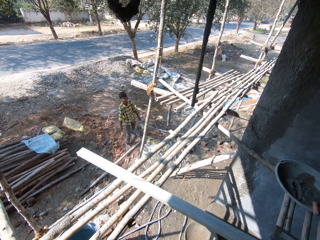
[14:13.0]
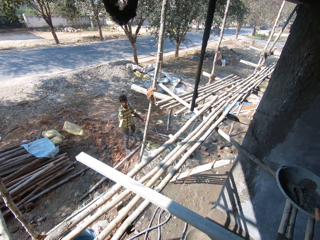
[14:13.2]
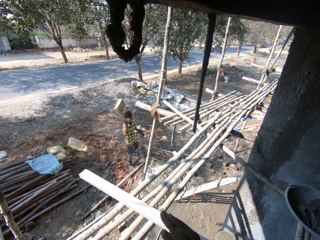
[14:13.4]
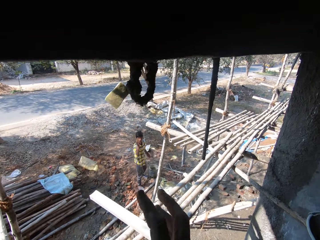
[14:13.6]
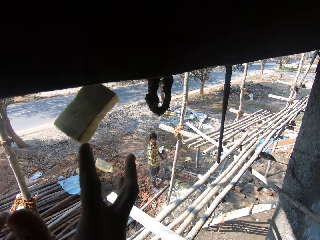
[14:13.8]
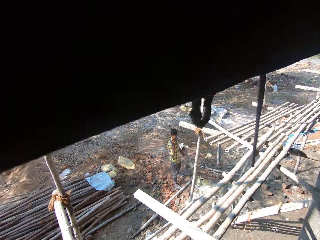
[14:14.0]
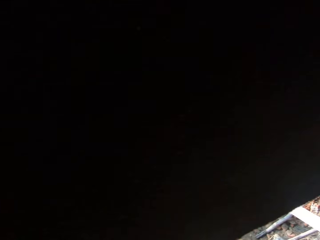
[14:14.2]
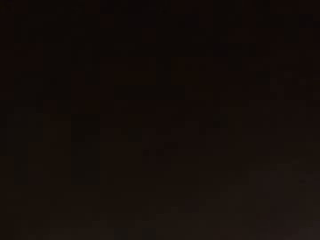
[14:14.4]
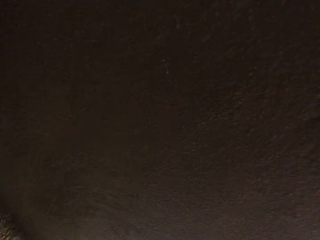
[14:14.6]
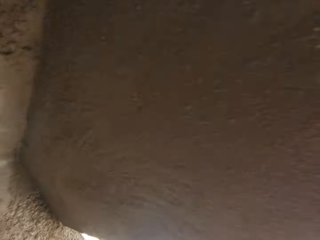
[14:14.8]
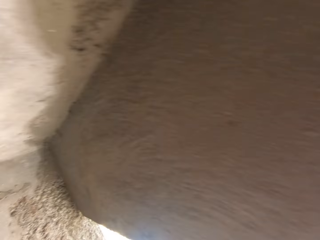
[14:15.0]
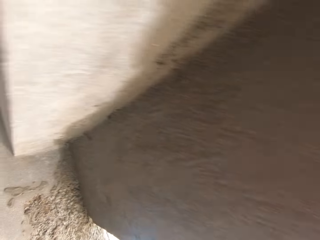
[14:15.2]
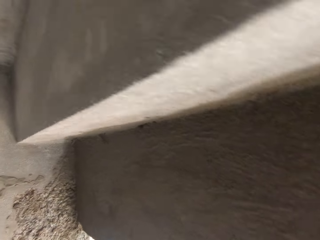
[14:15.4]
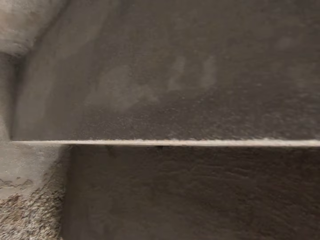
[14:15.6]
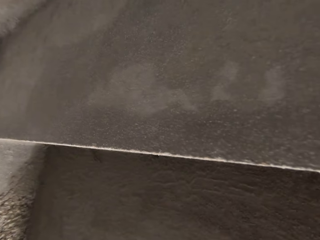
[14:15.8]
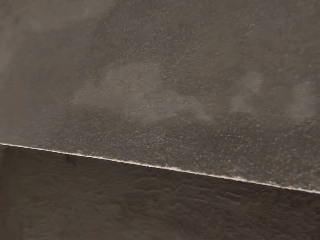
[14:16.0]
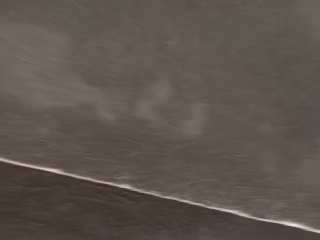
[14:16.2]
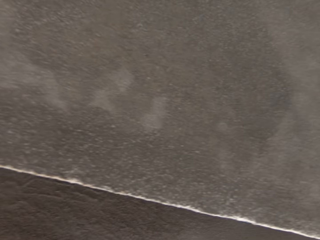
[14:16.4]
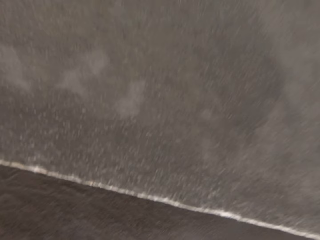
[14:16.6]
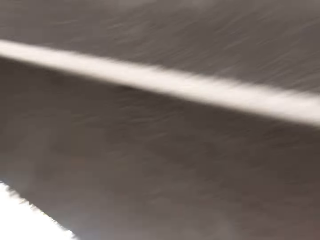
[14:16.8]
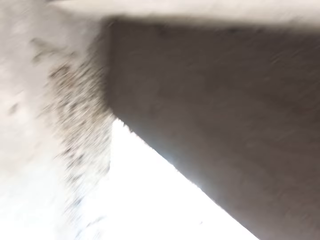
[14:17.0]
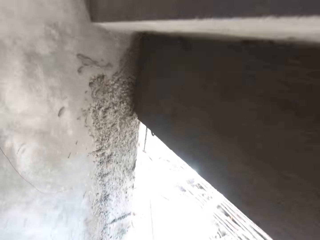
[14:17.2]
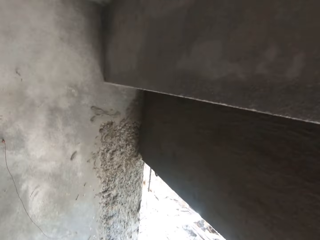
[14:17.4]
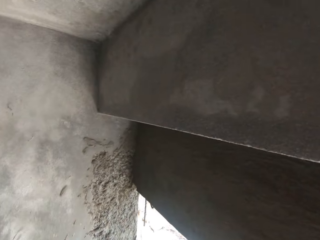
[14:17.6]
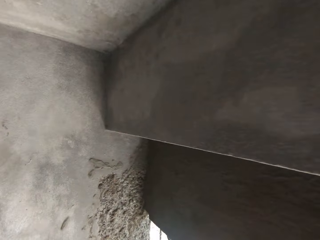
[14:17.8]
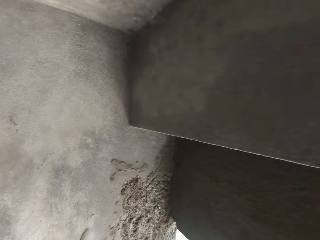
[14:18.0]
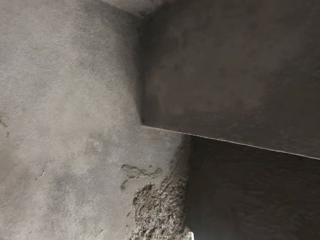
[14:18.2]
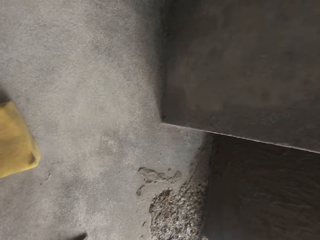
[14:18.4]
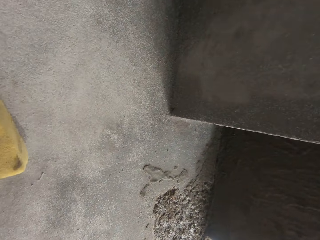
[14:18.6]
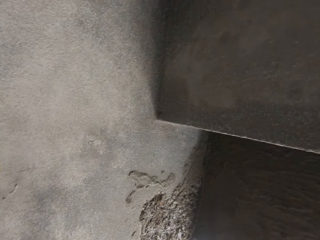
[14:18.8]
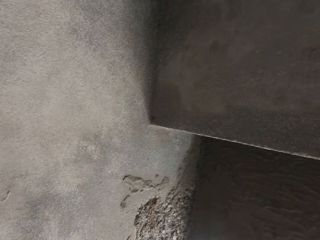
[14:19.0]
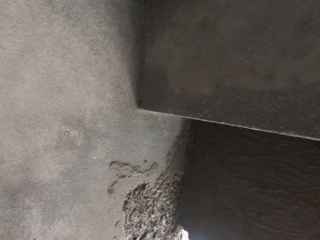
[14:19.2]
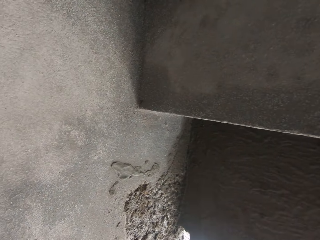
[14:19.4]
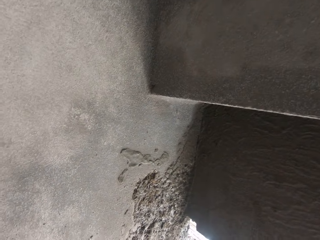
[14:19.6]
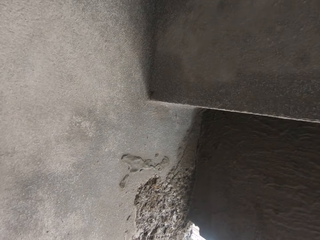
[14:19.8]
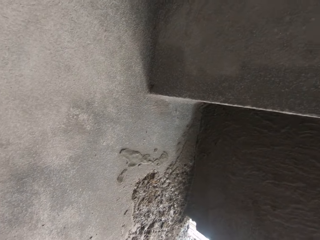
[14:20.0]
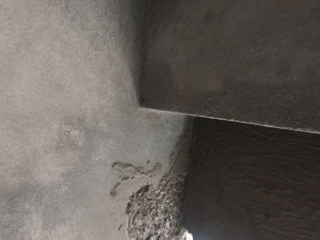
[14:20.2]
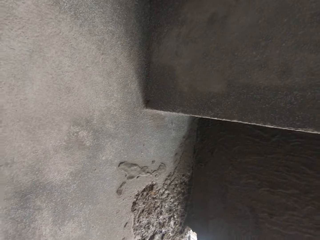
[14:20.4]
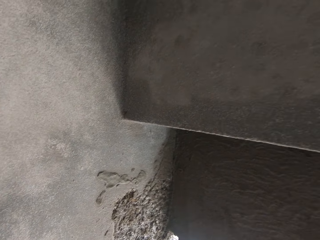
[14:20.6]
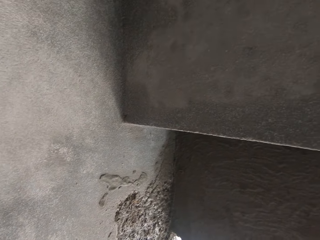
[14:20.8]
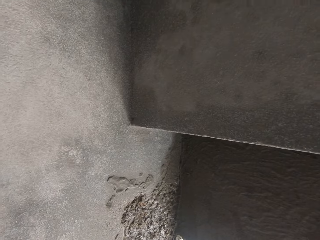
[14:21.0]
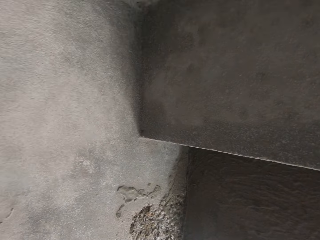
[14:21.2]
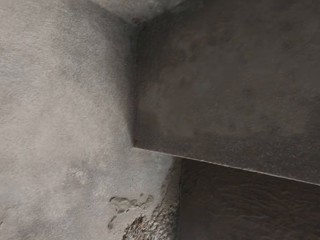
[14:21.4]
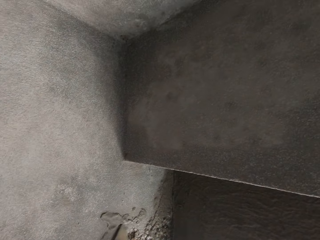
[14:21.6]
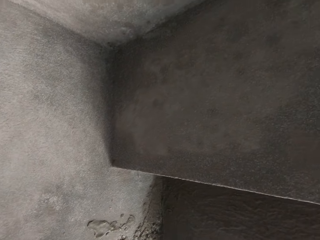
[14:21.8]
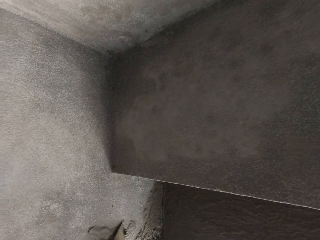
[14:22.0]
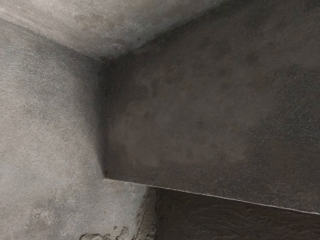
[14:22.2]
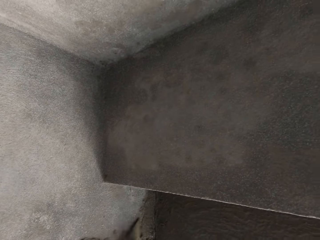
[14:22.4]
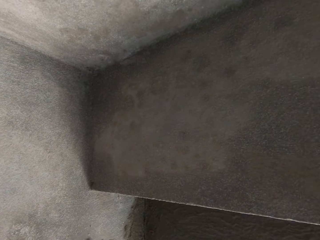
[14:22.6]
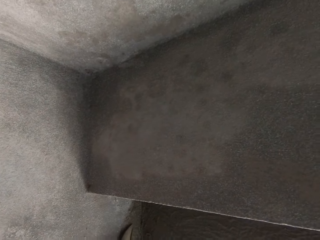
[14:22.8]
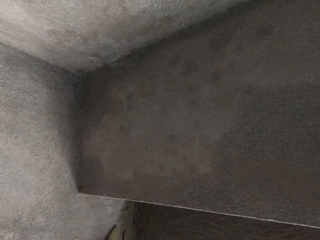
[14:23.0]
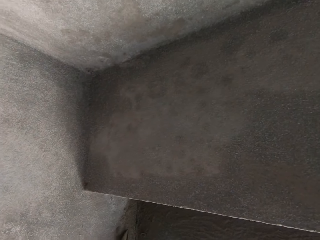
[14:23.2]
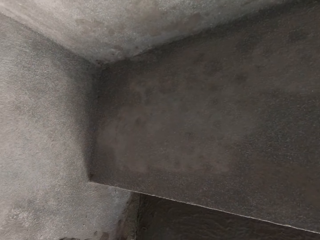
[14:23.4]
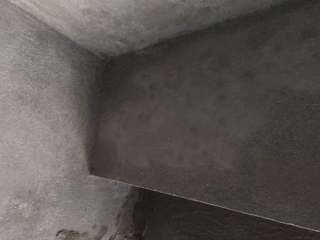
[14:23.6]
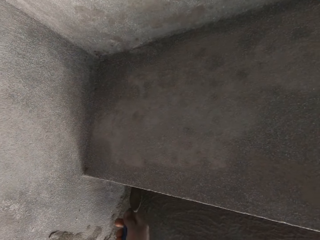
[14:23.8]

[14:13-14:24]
A man throws the foam to the camera wearer with his right hand. The camera wearer catches the foam from the man with his right hand. He looks around. He scrapes cement from the wall with a trowel in his right hand.

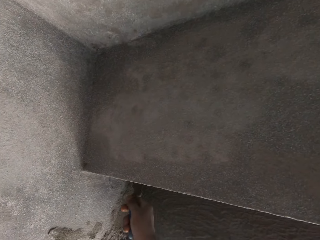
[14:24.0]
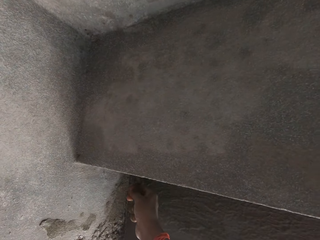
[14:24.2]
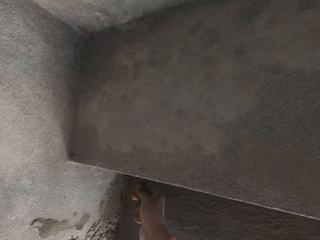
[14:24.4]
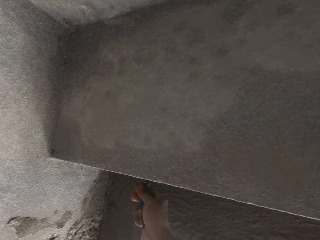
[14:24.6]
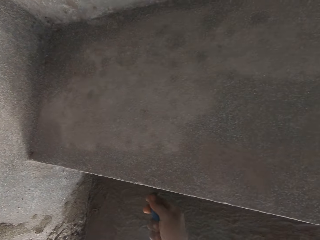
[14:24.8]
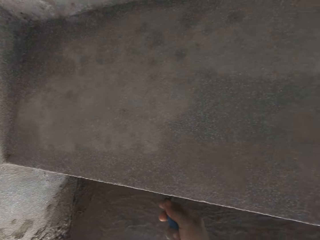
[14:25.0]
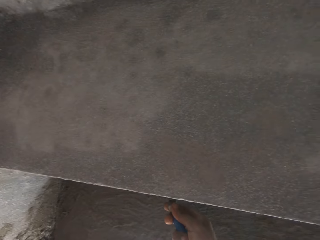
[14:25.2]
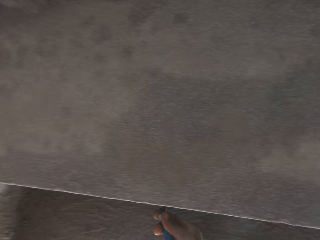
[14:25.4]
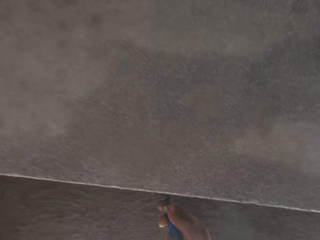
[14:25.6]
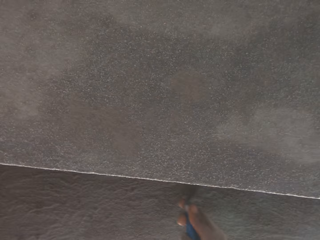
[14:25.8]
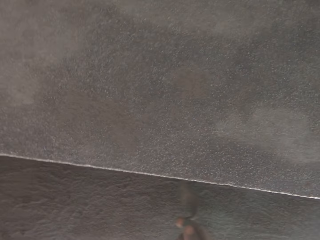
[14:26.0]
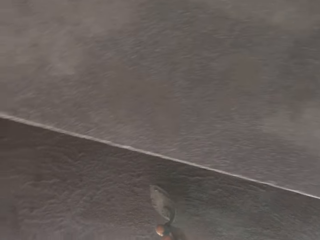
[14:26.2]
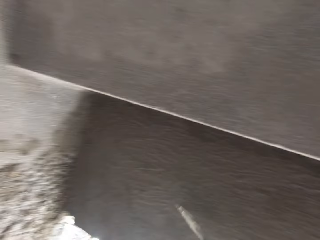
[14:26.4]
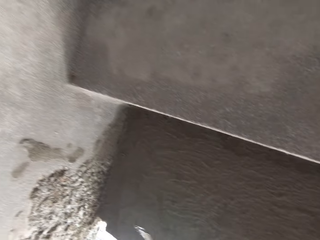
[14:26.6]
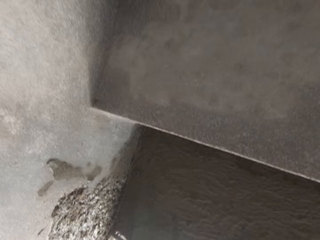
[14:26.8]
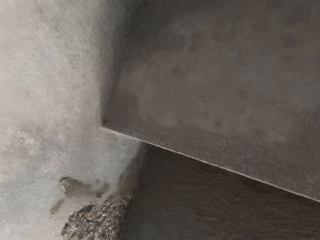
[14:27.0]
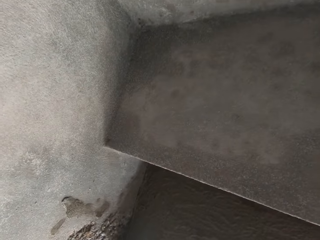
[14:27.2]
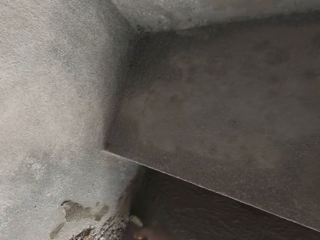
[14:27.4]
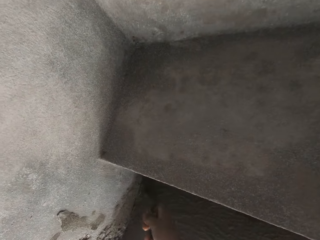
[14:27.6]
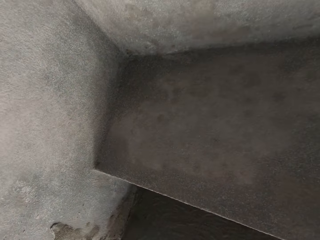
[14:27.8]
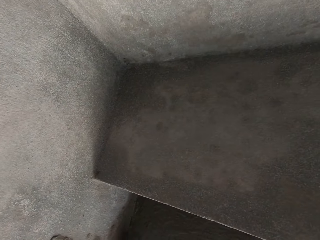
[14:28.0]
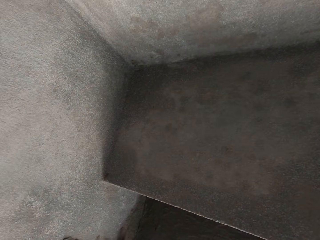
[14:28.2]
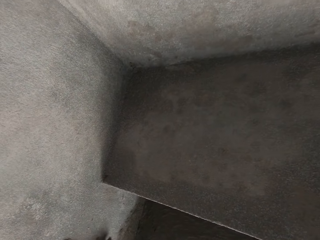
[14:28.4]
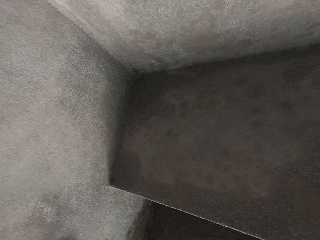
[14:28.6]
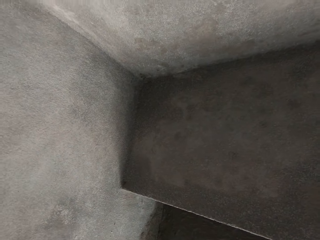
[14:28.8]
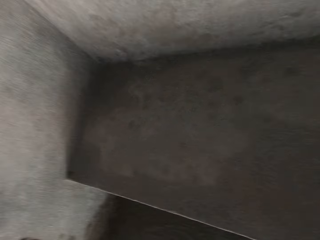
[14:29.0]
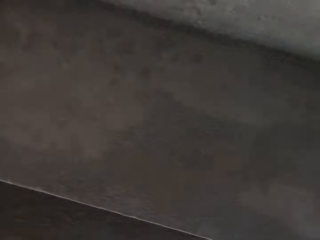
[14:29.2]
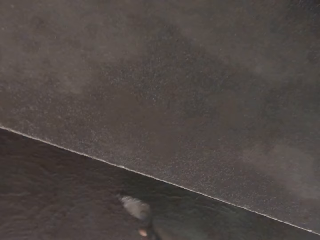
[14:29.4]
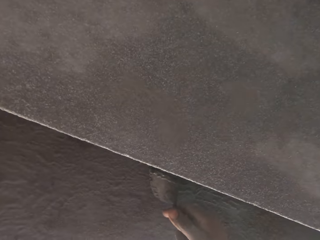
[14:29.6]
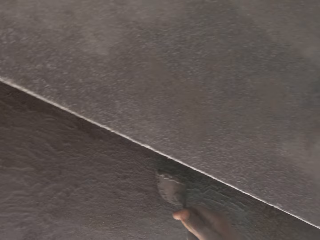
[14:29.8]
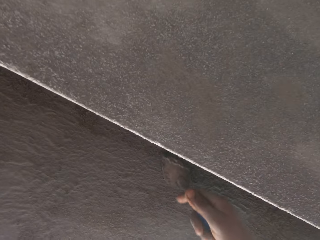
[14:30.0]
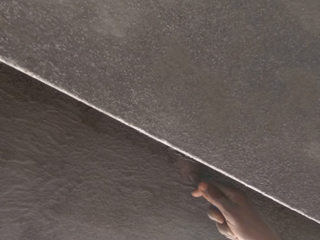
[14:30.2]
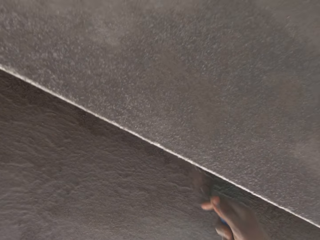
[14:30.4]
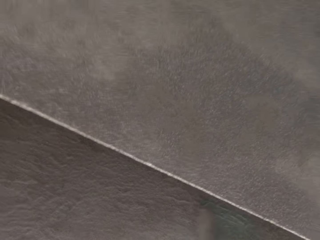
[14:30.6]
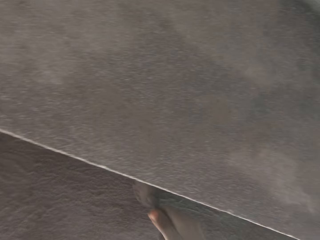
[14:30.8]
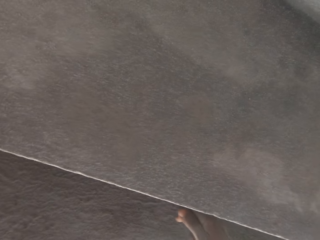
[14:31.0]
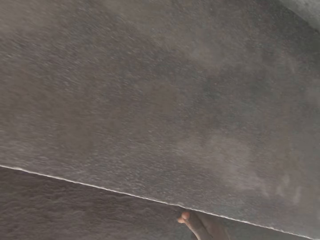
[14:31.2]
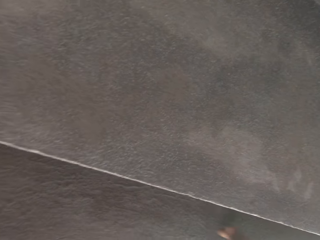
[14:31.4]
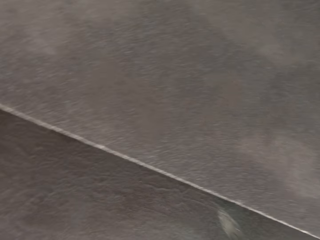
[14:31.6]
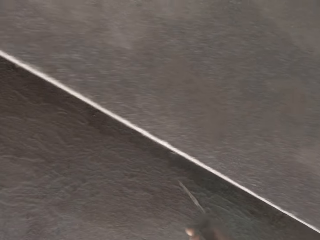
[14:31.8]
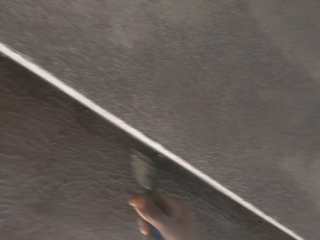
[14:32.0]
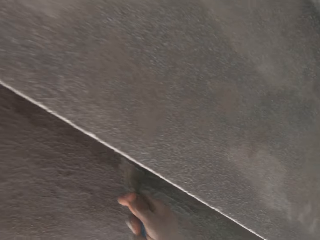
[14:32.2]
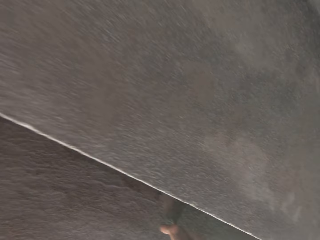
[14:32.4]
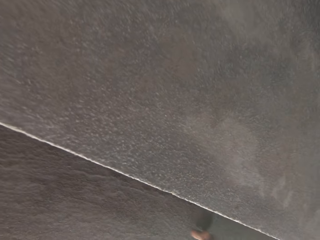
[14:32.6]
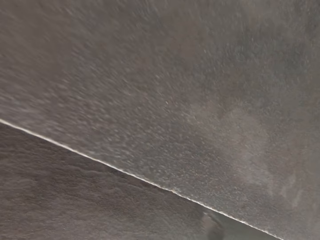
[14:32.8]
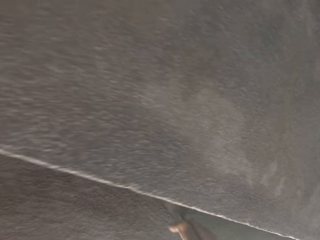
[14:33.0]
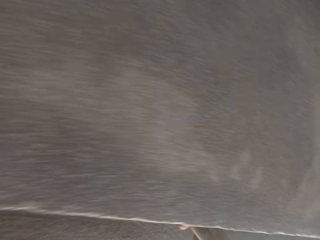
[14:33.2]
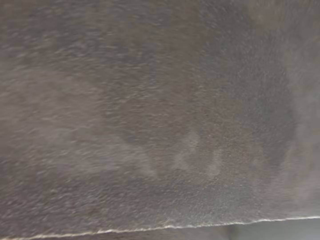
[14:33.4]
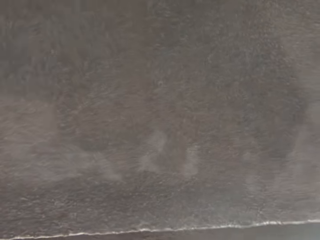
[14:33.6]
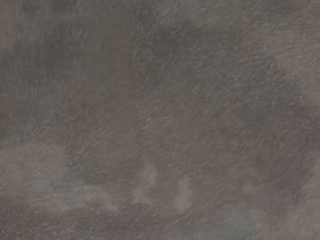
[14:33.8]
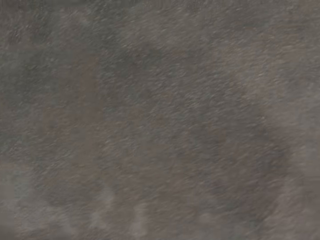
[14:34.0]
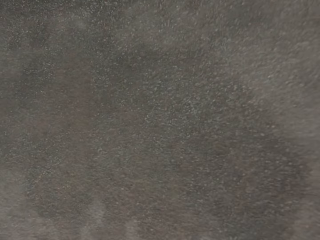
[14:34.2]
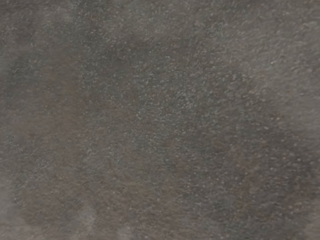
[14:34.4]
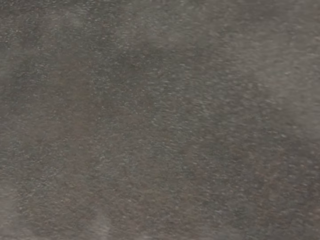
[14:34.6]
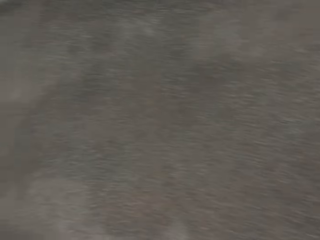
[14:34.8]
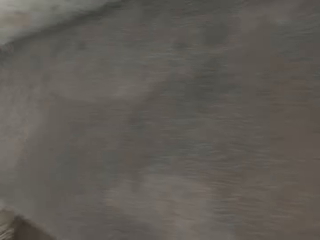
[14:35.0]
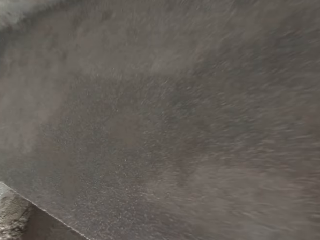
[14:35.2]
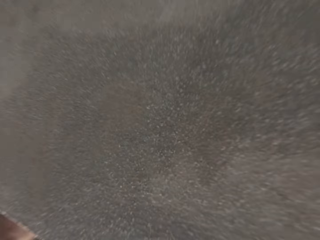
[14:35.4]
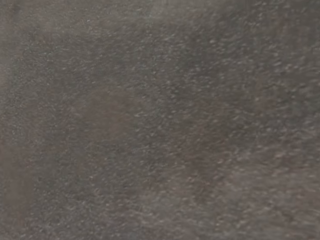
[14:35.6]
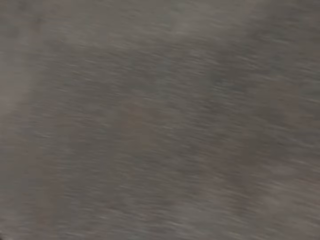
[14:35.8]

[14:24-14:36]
The camera wearer uses a trowel to smear cement on the wall. He withdraws his right hand. He smears the cement on the wall using the trowel. He uses his right hand to smear the cement on the wall.
